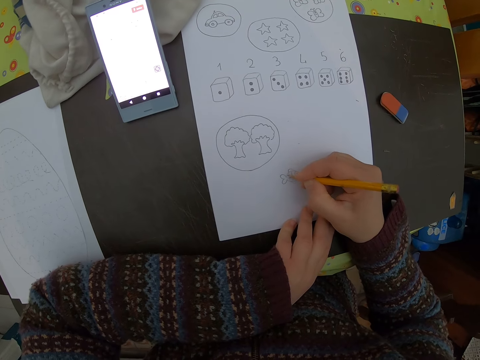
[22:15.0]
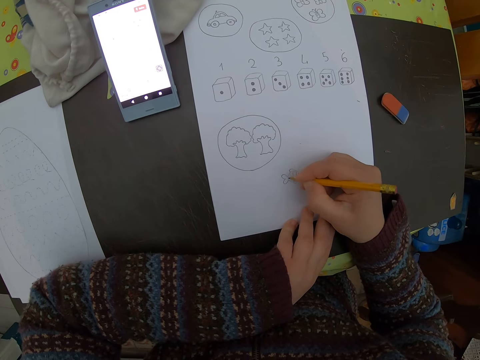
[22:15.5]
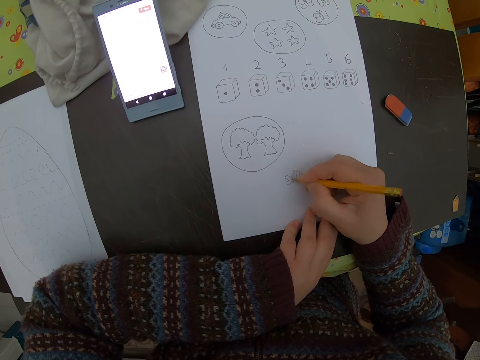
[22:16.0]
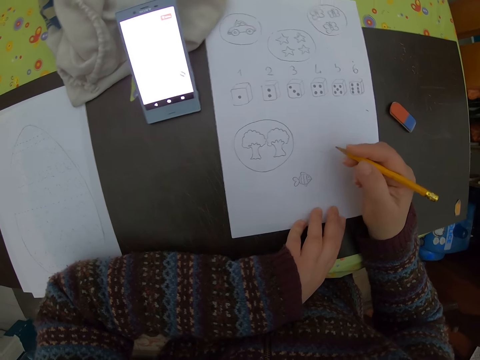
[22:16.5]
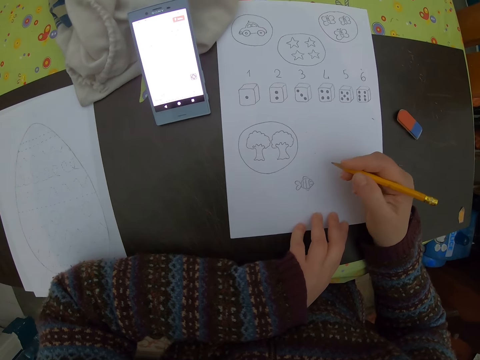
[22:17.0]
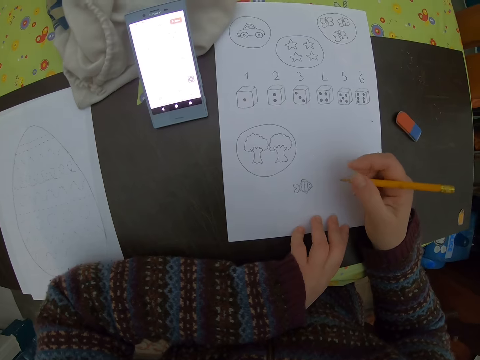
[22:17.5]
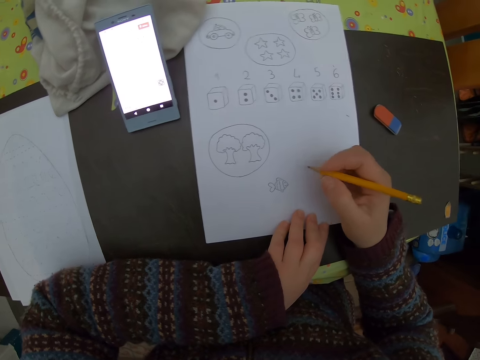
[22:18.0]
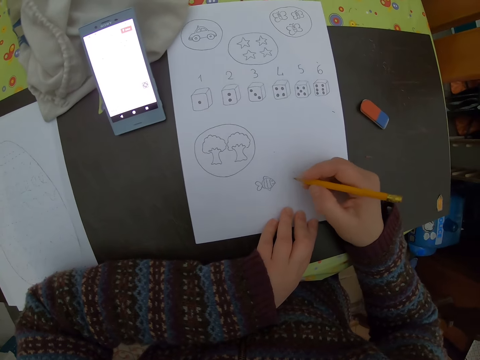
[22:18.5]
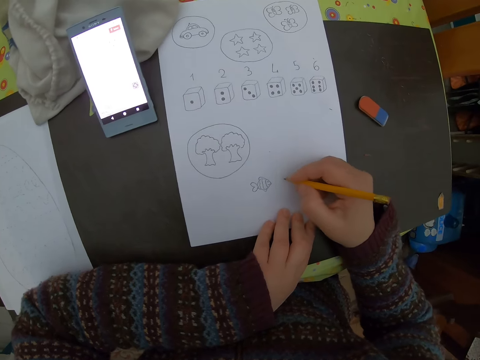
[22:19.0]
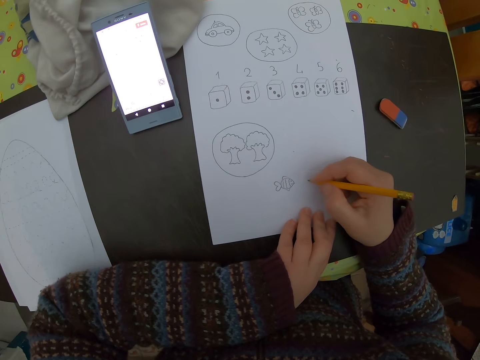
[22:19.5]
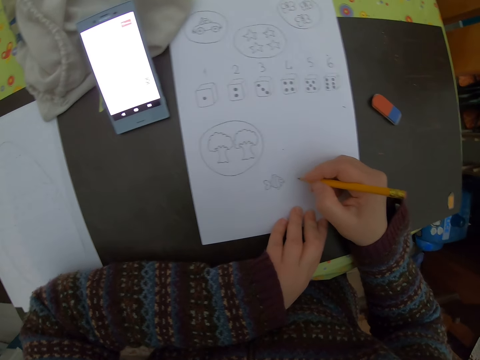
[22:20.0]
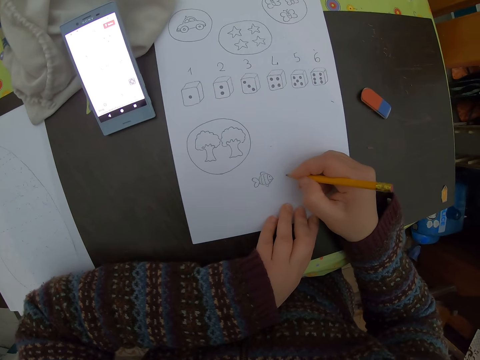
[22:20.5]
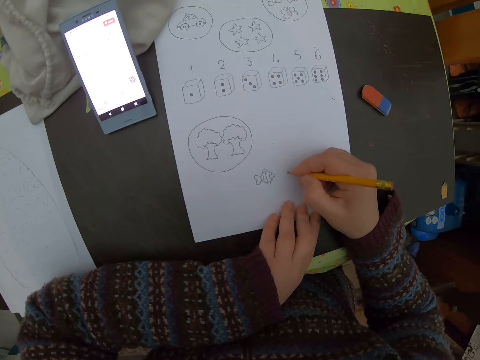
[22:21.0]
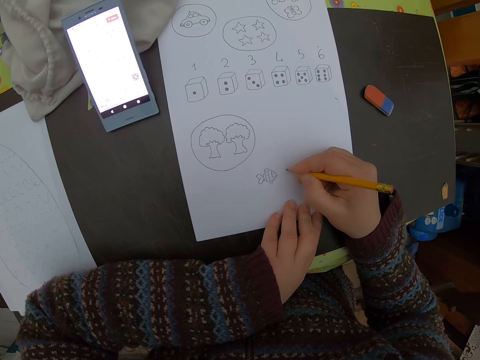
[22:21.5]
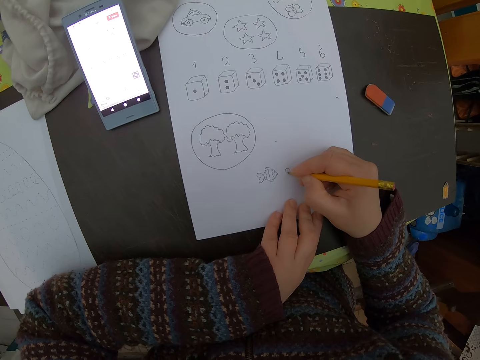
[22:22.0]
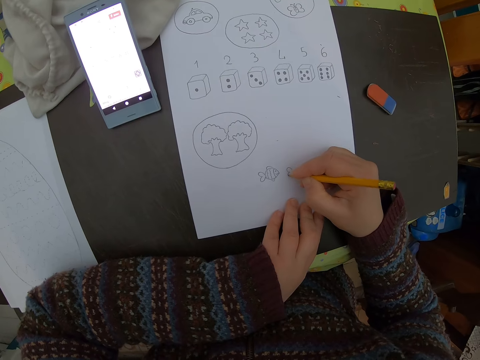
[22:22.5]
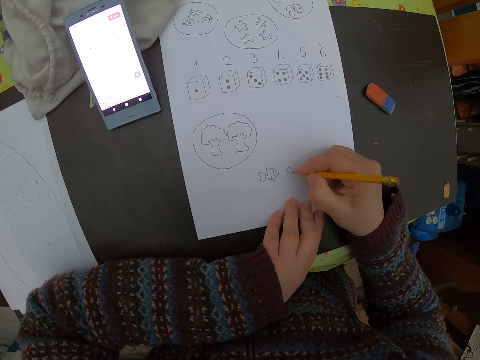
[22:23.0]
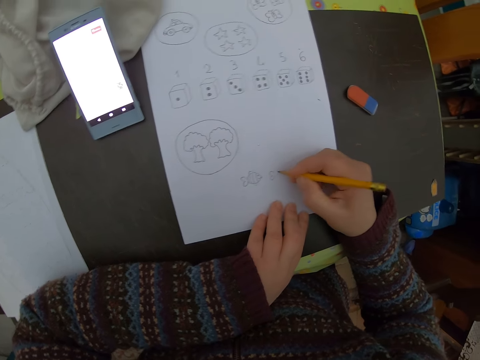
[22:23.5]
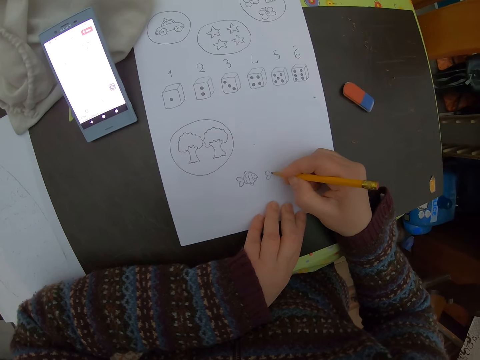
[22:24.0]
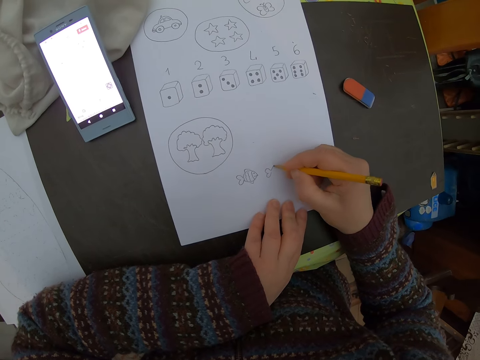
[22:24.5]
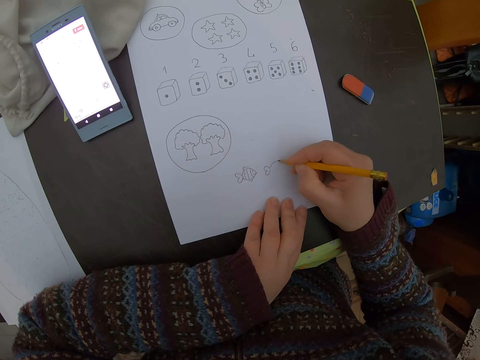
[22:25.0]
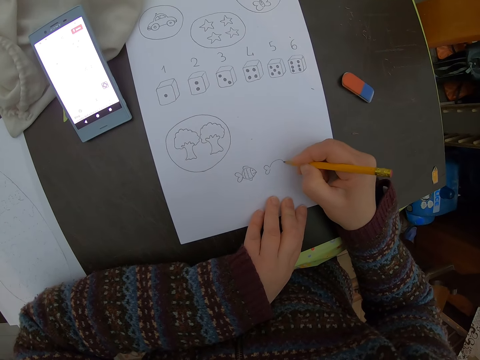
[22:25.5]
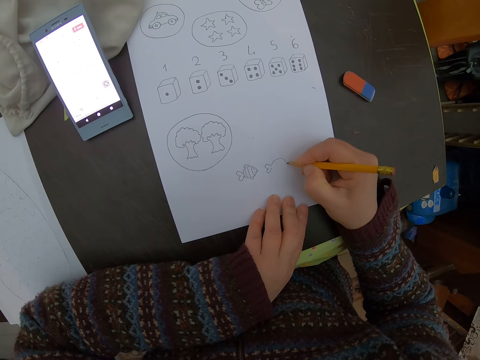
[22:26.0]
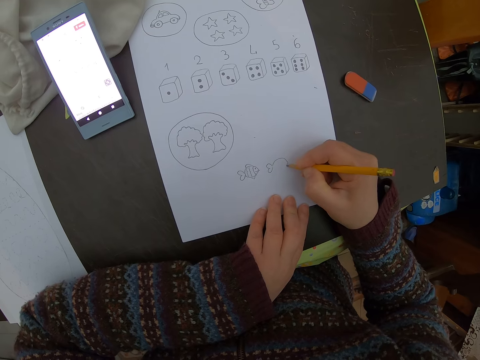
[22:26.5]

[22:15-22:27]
The camera wearer adjusts the pencil. They draw a fish.

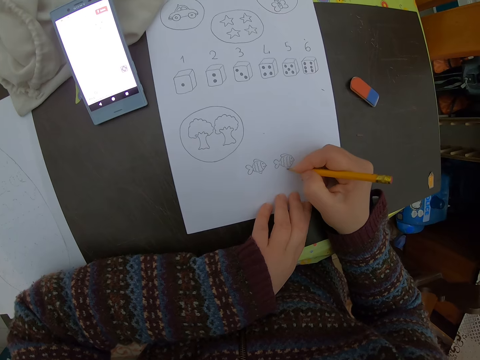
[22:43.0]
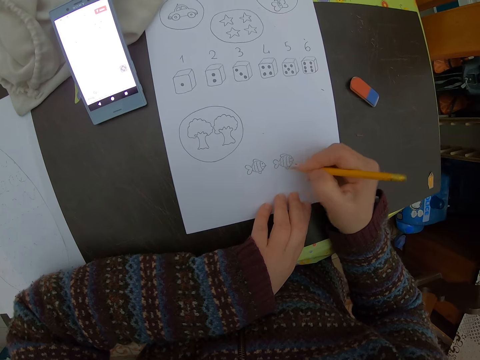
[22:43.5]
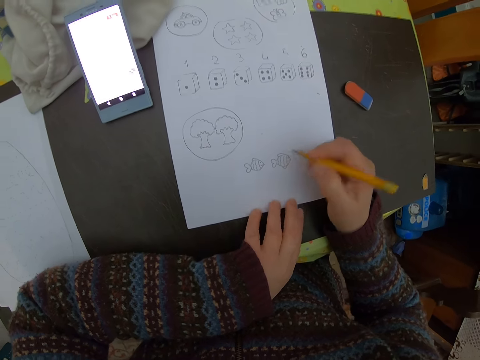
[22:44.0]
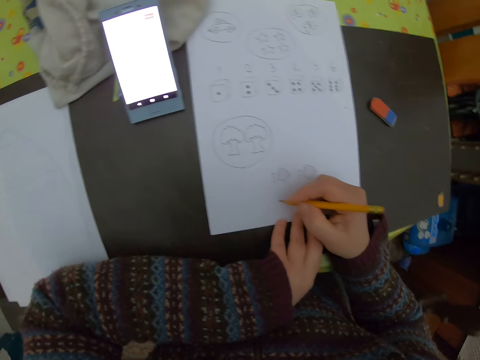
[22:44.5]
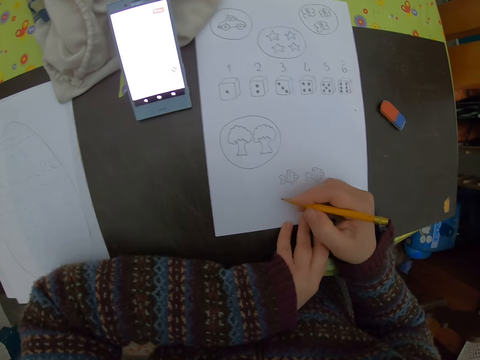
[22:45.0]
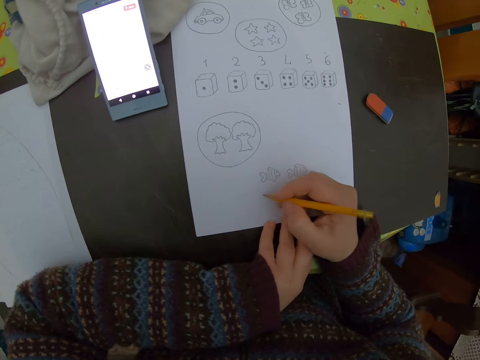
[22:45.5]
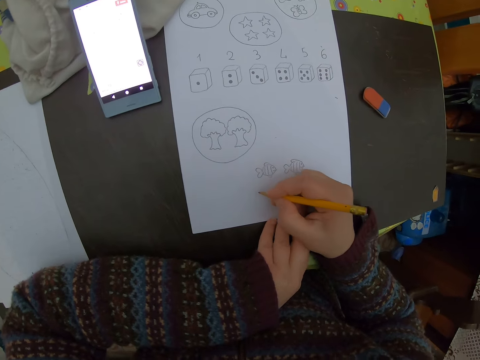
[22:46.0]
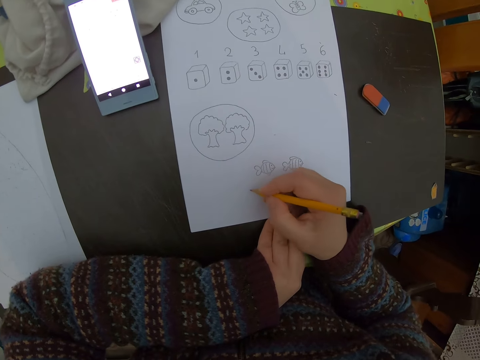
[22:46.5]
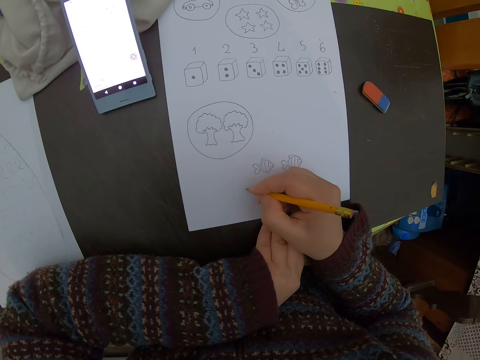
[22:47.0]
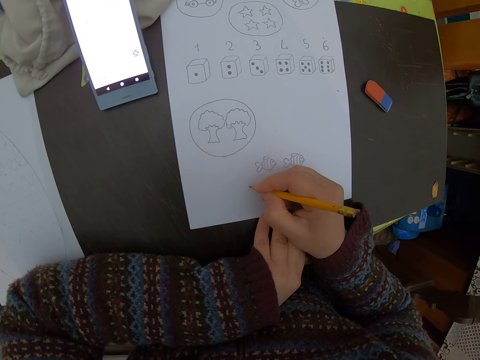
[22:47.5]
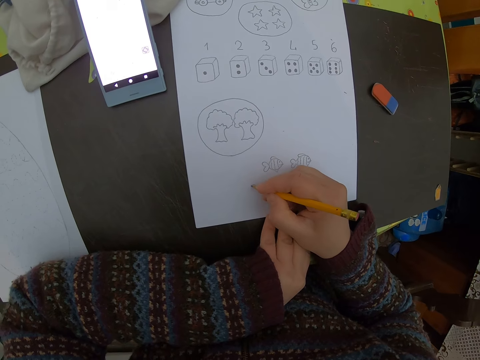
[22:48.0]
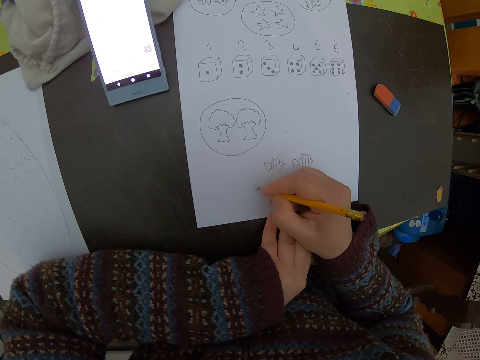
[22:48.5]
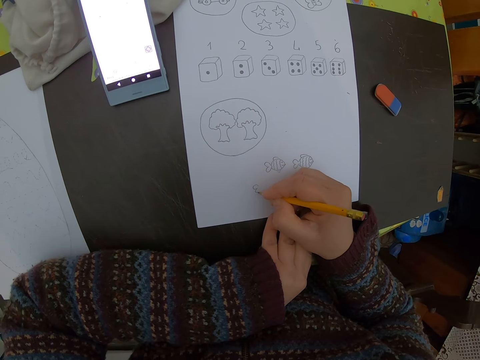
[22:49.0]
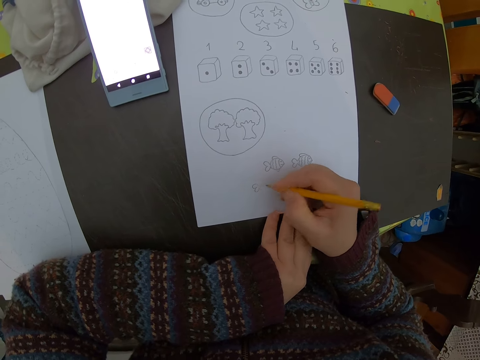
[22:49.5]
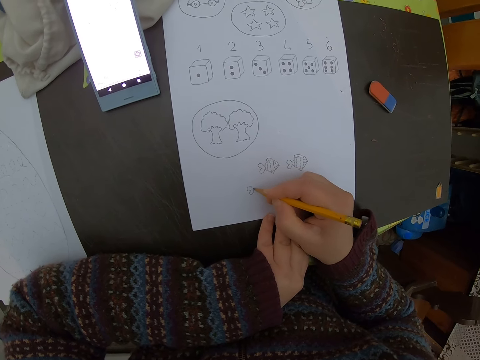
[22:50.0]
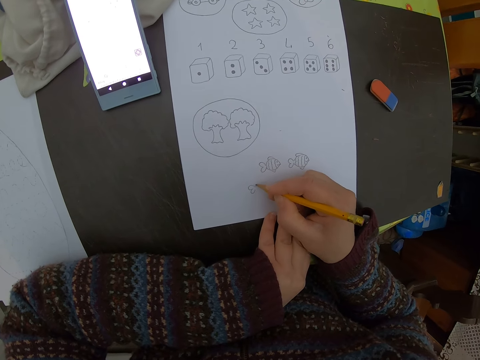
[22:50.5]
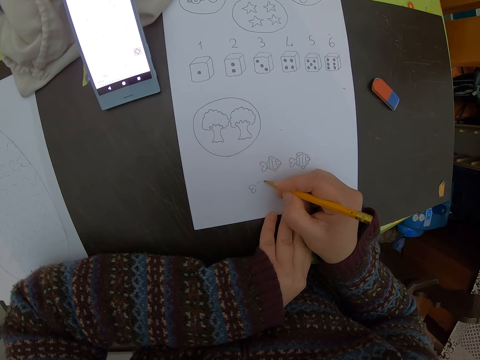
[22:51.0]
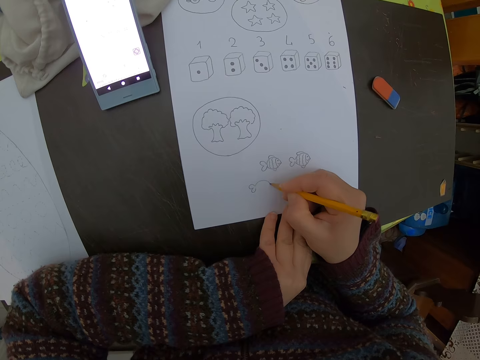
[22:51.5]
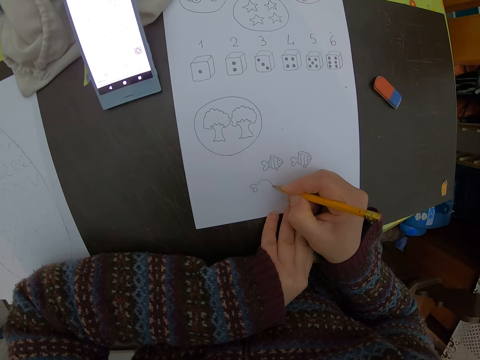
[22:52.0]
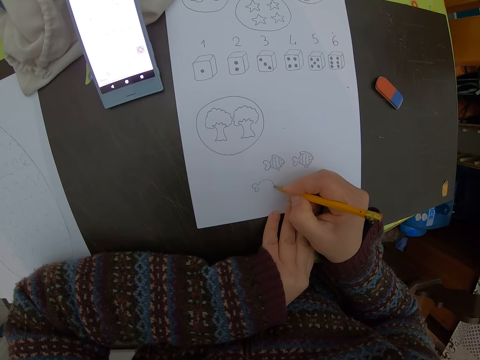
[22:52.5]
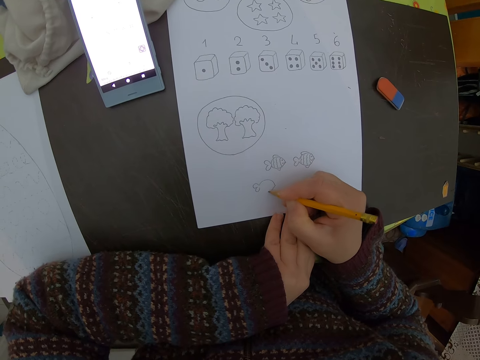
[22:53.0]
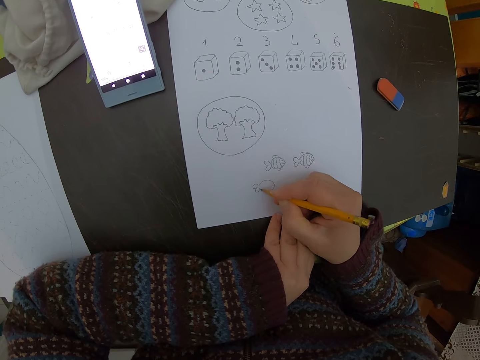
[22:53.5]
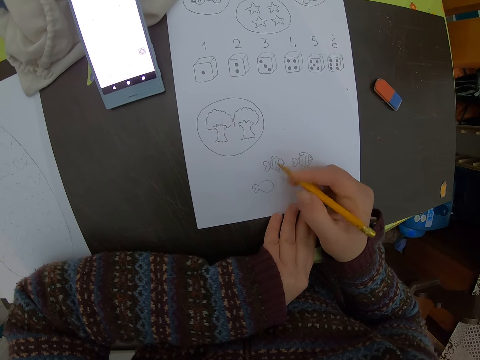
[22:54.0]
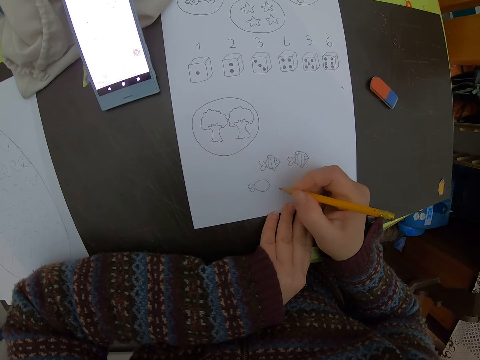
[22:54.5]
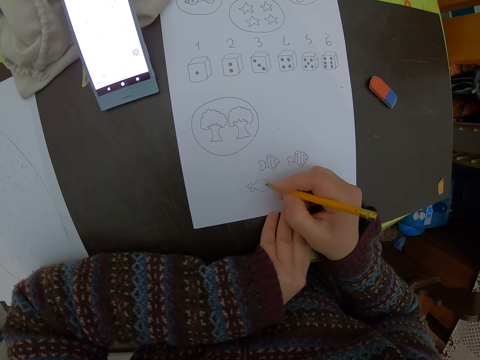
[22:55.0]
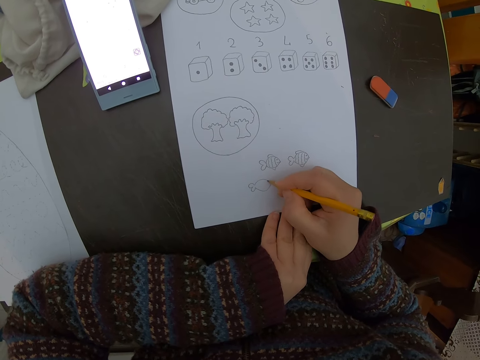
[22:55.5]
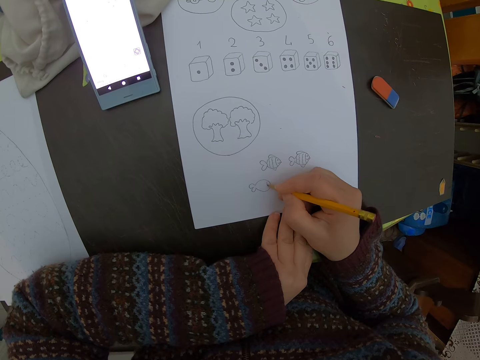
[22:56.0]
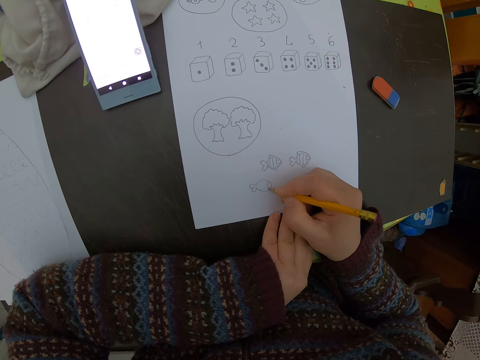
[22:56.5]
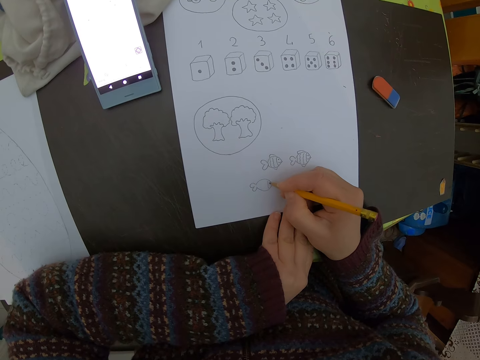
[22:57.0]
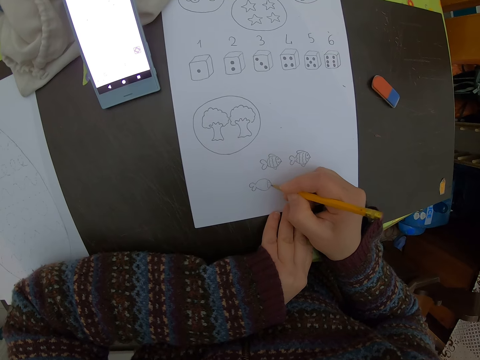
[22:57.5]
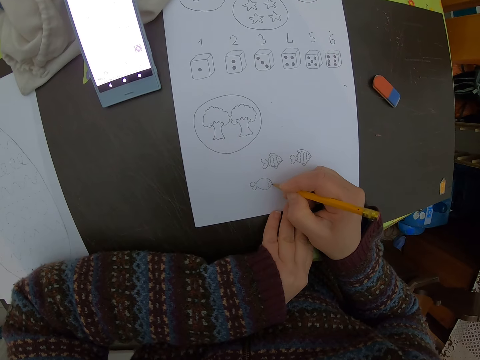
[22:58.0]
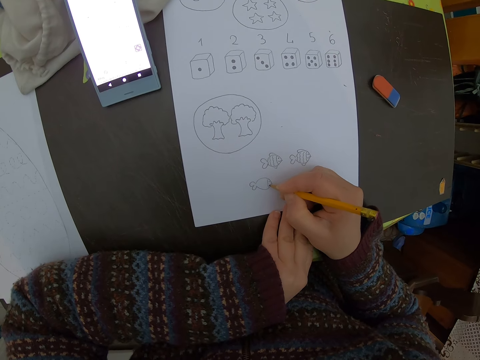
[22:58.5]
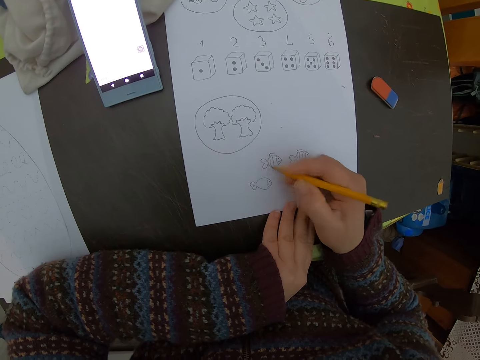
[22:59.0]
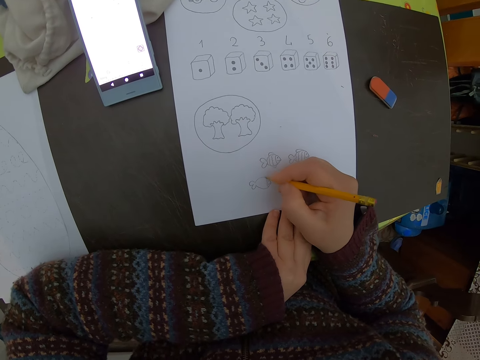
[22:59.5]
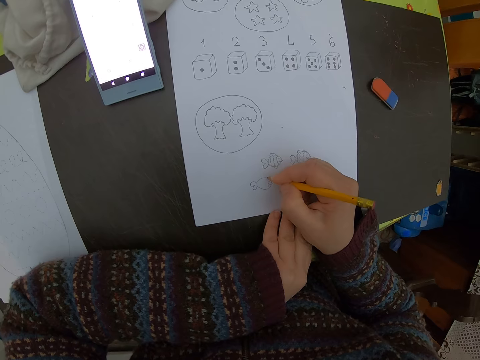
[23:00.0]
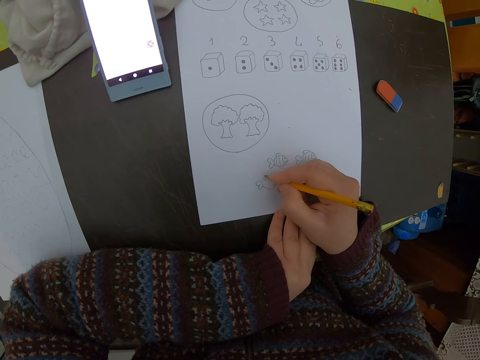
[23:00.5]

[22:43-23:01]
The camera wearer adjusts the pencil. They draw a diagram of a fish. They adjust the pencil. They draw a diagram of a fish. They adjust the pencil.
